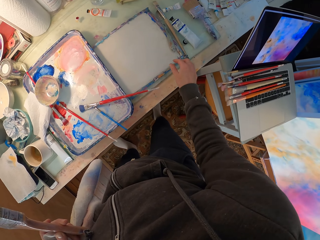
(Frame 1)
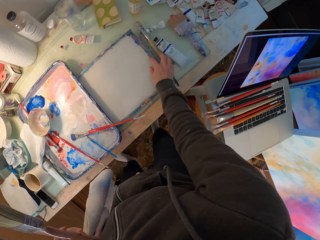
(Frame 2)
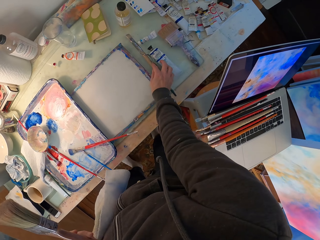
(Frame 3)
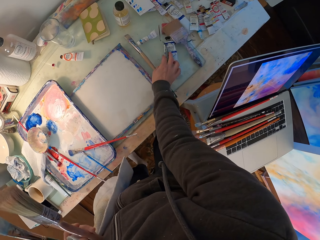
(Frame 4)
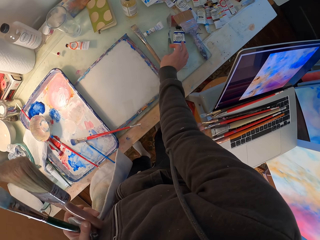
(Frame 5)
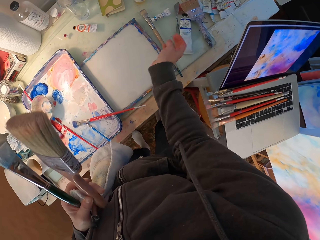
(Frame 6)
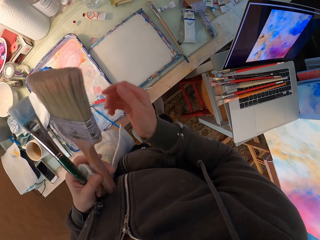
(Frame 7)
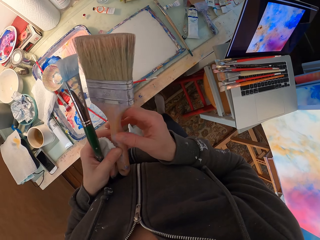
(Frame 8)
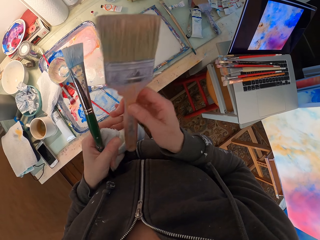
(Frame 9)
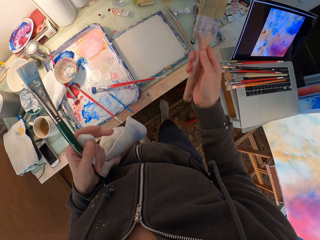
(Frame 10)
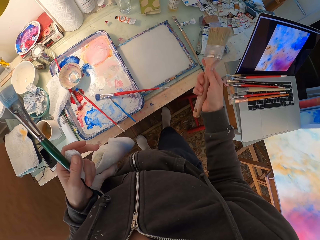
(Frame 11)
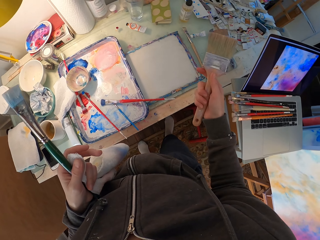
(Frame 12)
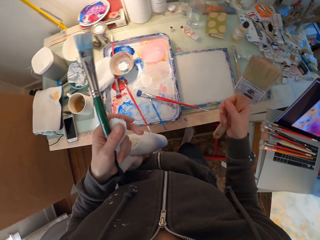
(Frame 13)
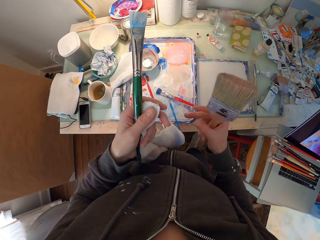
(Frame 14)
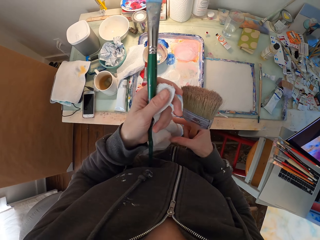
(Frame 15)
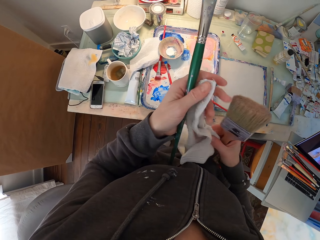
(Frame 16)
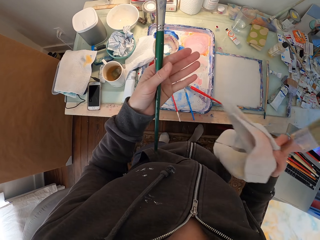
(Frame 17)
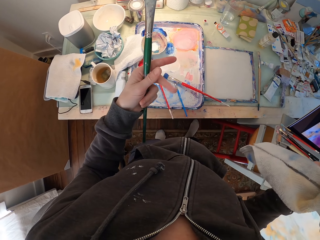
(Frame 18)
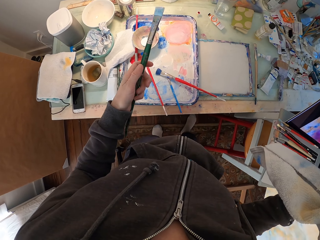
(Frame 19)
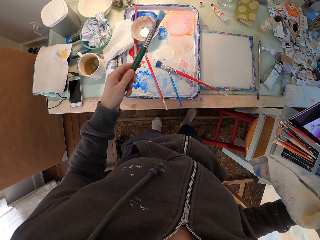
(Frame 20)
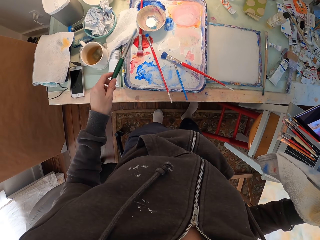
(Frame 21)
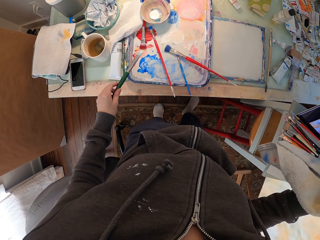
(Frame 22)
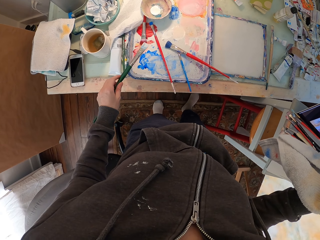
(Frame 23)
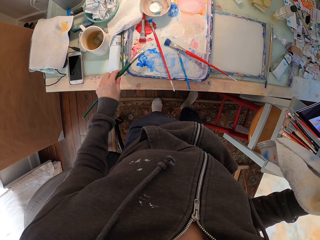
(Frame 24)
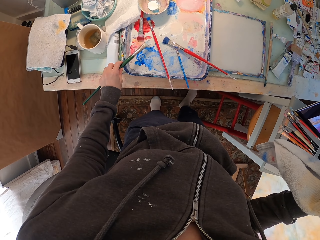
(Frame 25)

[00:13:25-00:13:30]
The camera wearer moves a brush on the table. They touch something. They take a painting brush from the left hand. They take a towel from the left hand. They put the brush on the tray.

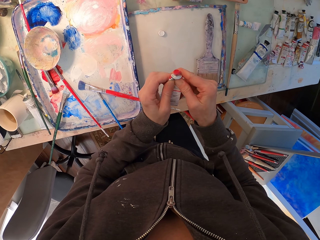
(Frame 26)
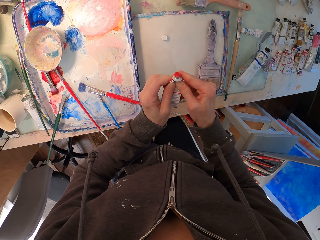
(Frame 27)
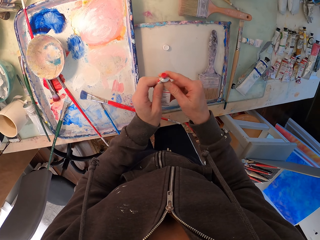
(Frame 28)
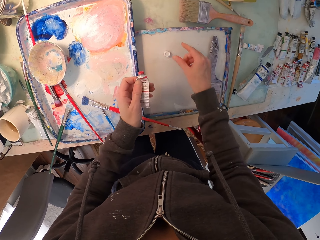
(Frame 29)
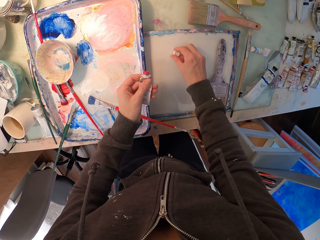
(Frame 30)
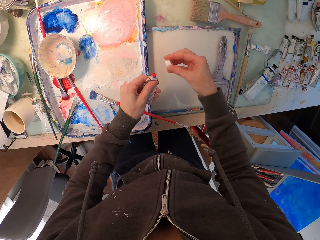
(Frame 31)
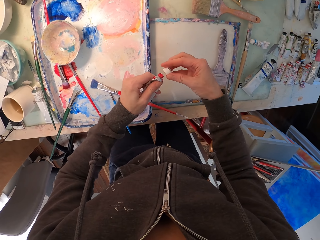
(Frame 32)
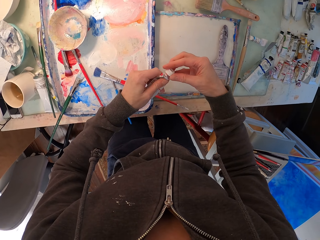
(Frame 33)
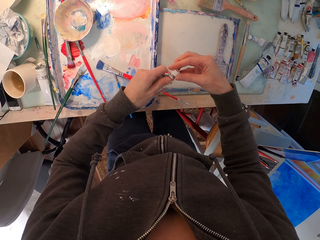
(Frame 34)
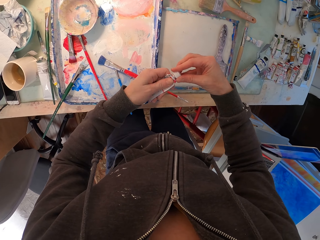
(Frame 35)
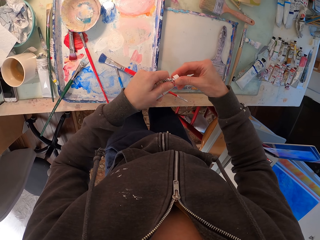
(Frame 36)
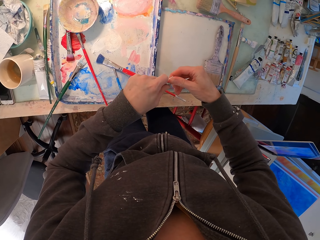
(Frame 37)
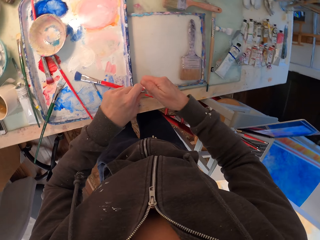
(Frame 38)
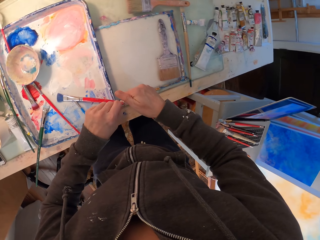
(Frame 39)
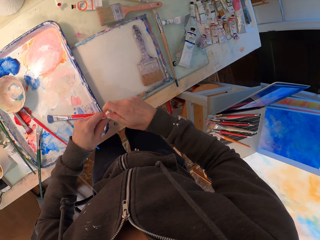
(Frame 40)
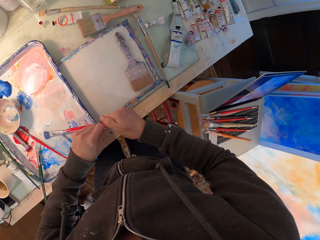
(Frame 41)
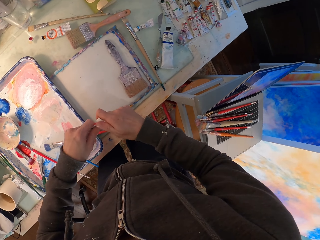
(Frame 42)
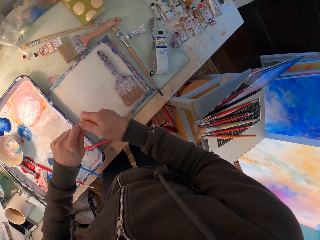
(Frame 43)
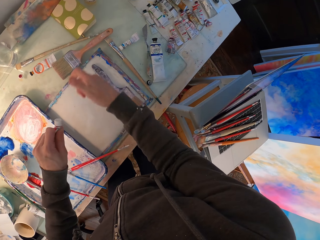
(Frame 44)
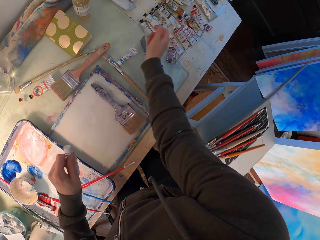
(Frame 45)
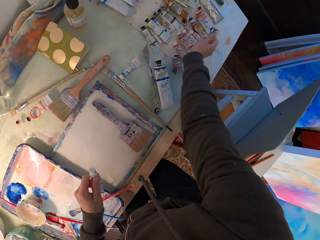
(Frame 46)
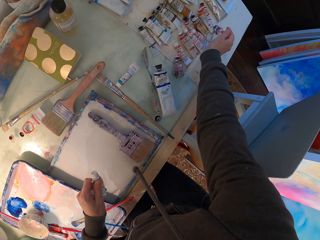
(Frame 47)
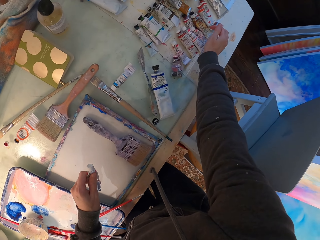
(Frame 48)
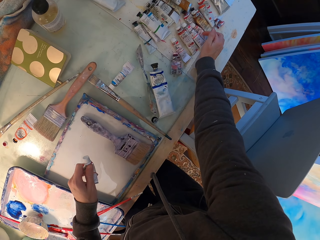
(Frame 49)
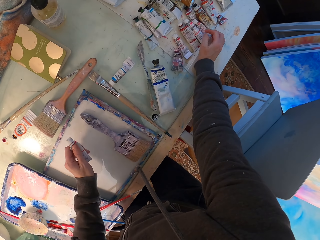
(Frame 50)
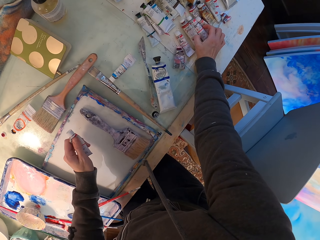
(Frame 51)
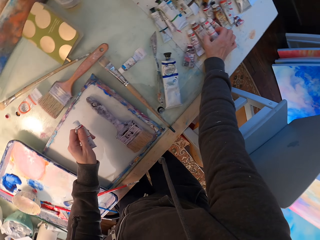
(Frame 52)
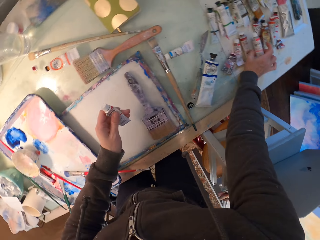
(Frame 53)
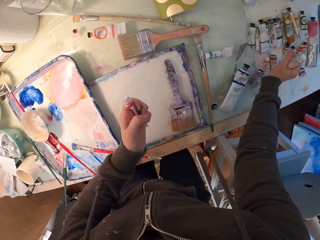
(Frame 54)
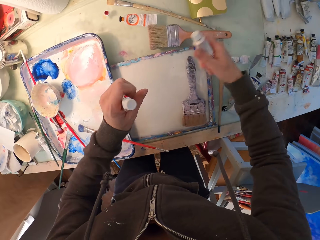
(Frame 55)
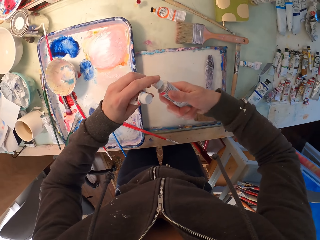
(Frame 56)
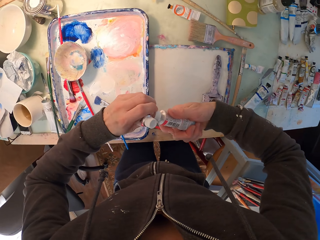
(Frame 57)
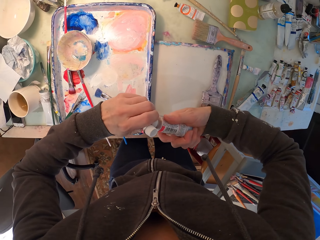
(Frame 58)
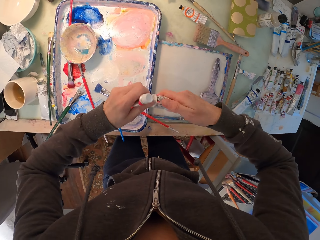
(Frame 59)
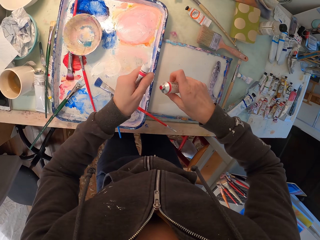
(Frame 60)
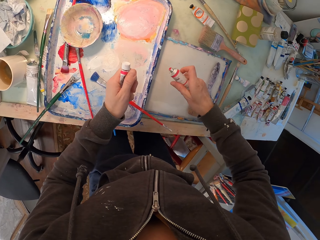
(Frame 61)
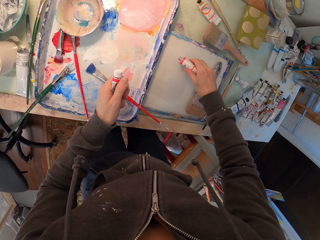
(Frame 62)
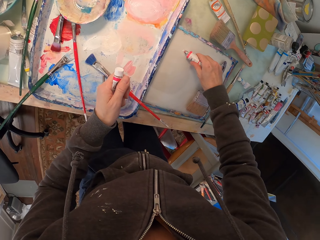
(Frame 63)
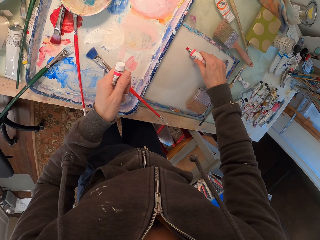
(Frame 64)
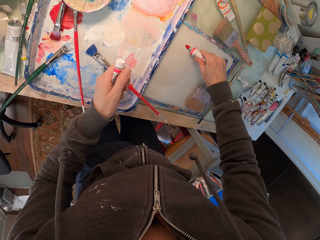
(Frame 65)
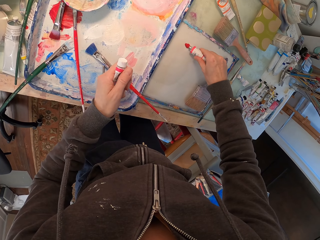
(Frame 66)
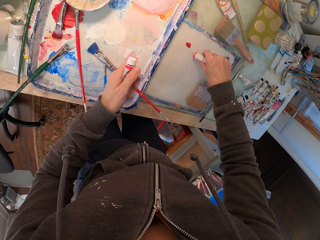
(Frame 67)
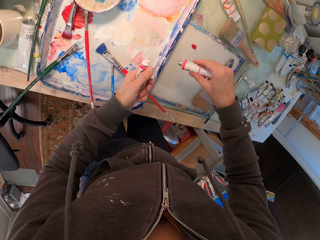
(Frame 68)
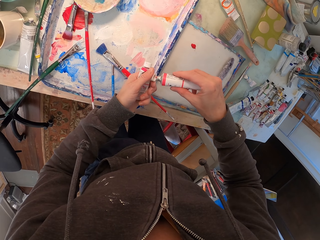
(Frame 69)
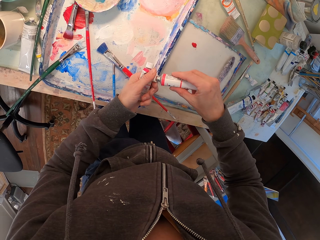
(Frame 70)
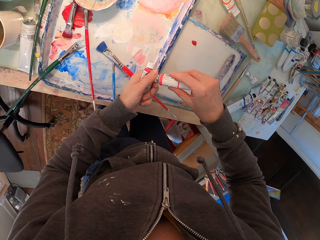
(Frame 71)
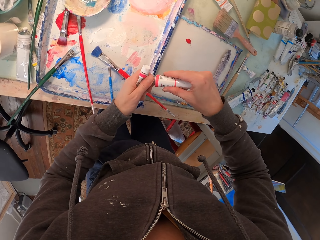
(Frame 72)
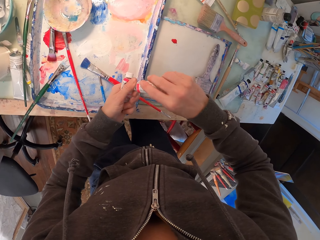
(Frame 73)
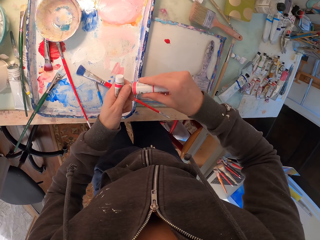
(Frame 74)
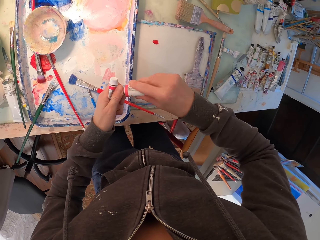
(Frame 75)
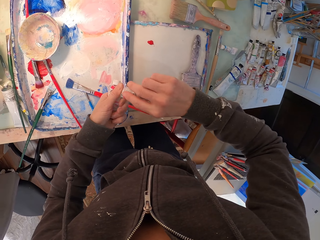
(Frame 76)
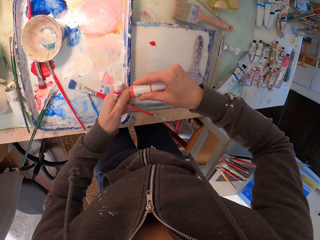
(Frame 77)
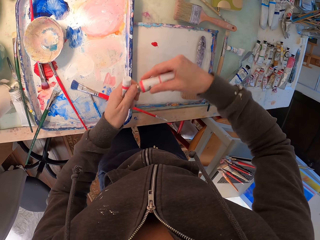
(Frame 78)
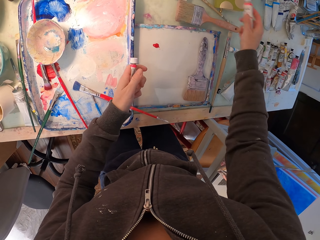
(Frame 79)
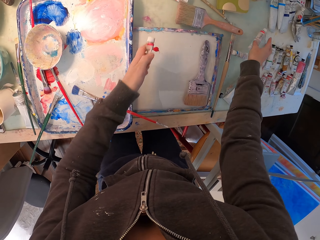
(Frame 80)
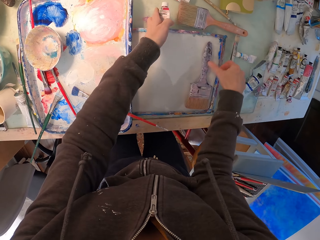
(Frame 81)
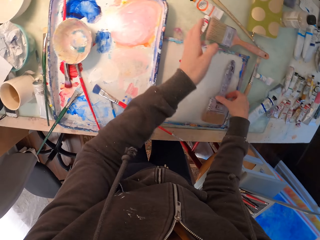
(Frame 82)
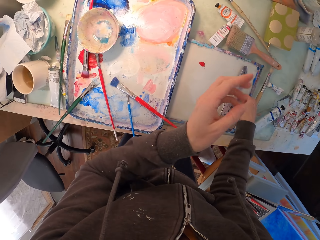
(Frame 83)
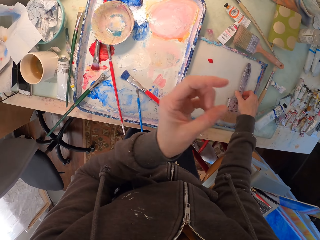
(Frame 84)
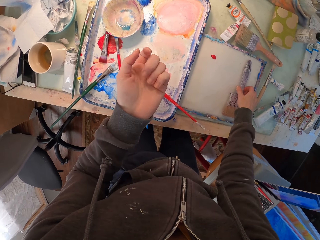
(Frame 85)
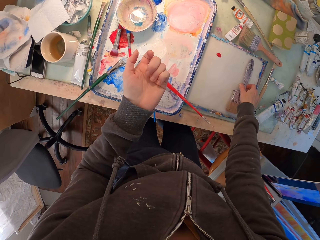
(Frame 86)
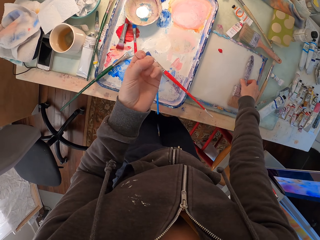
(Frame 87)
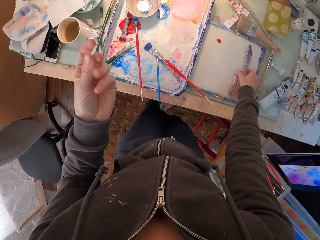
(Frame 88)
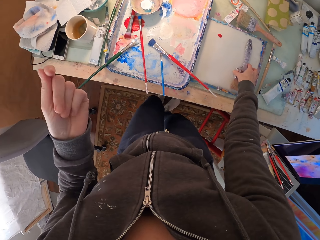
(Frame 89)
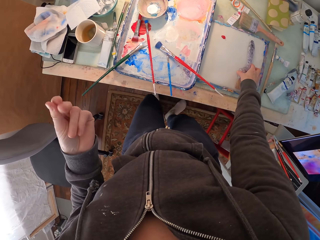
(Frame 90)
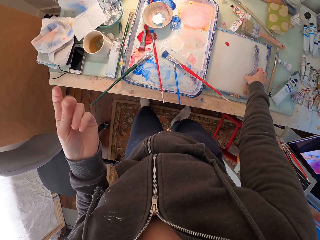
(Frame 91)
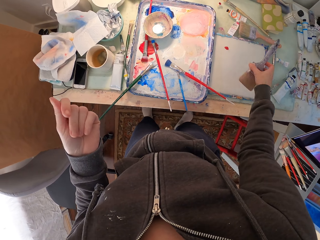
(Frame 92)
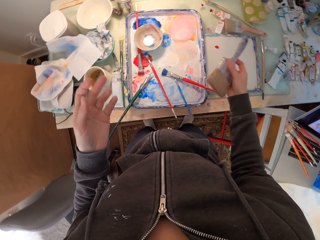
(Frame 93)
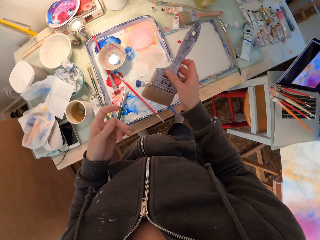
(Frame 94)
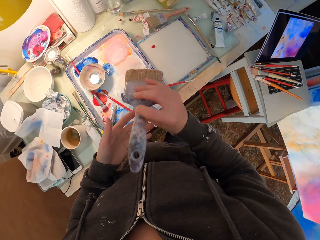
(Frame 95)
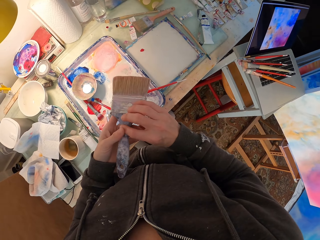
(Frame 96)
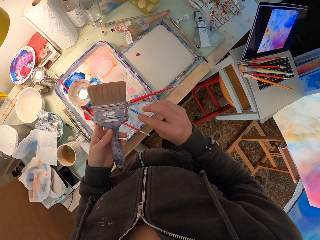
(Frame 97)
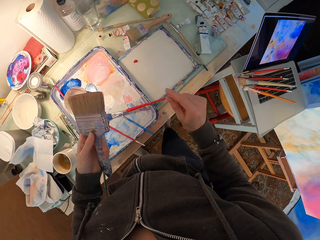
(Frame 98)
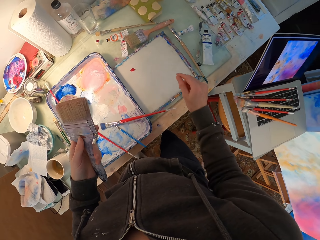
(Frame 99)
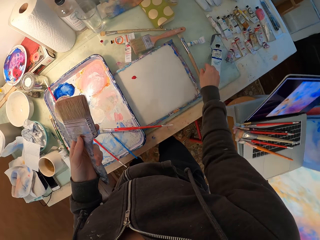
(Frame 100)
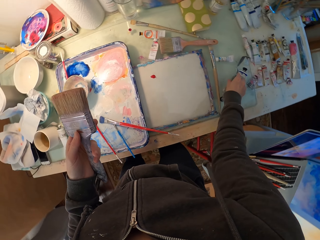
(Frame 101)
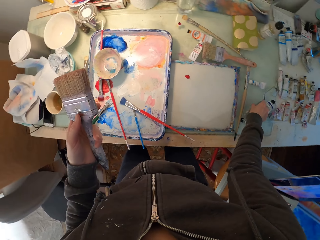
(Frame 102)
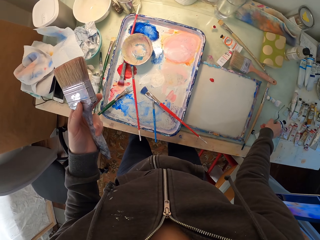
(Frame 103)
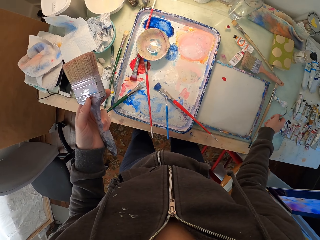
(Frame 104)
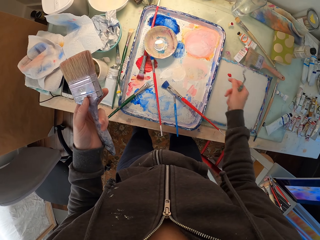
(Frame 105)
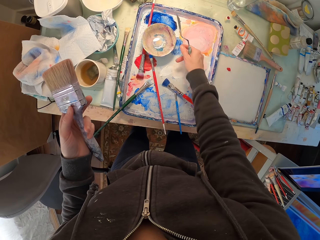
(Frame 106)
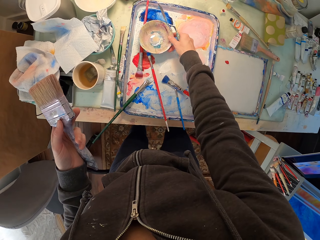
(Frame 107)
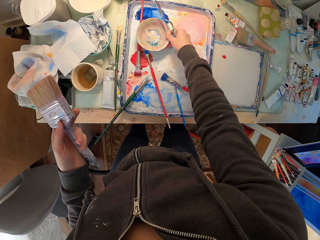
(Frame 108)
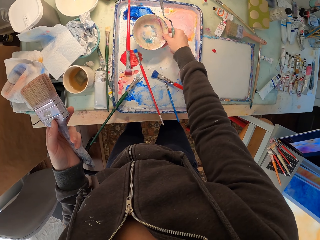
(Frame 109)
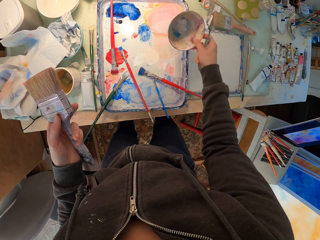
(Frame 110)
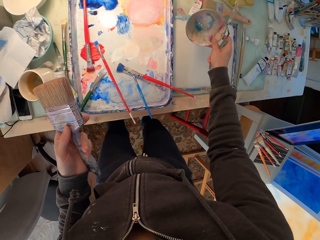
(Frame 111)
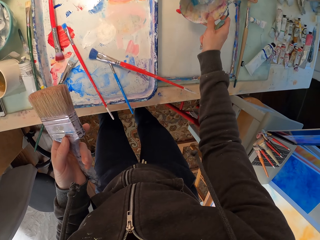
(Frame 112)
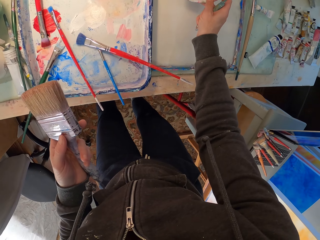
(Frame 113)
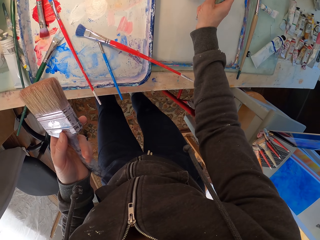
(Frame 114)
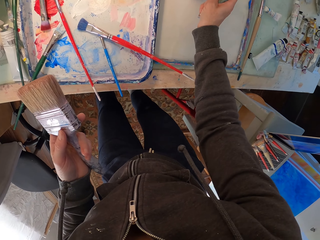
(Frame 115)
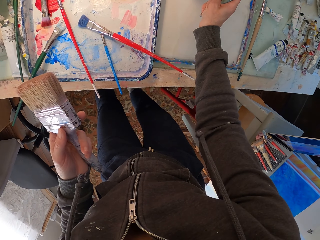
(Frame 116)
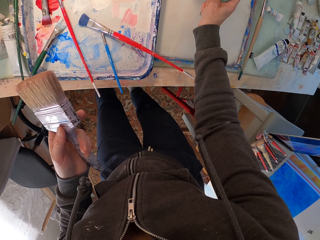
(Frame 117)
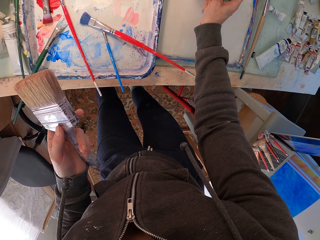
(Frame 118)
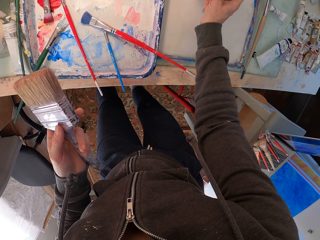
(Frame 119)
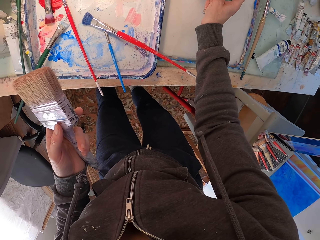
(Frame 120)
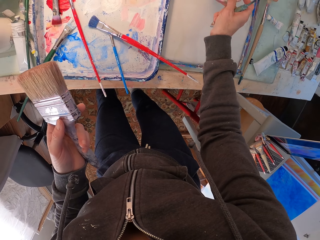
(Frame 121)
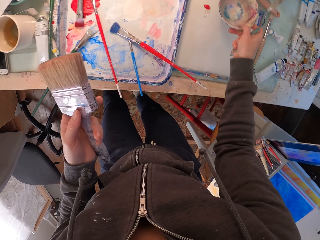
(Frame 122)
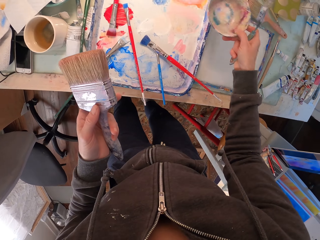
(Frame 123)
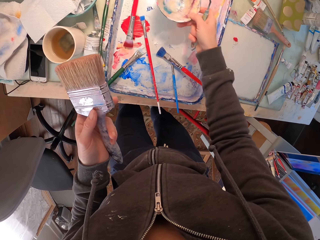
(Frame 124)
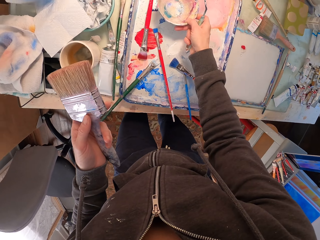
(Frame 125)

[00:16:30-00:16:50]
The camera wearer takes the tube top. He closes the tube. He moves the hand on the tubes. He takes a tube. He opens the tube. He squeezes the tube. He puts something on the paint pallet. He closes the tube. He puts the tube on the table. He takes a painting brush. He rubs his left hand. He moves the painting brush to the left hand. He picks up a spatula. He picks up a bowl. He puts the bowl on the paste.
